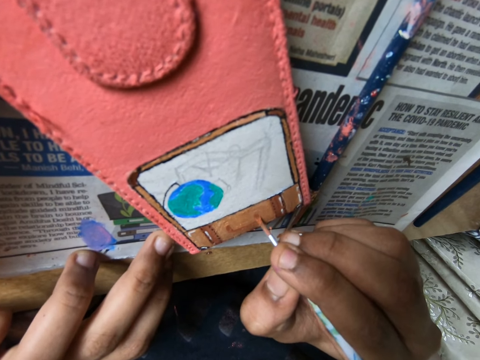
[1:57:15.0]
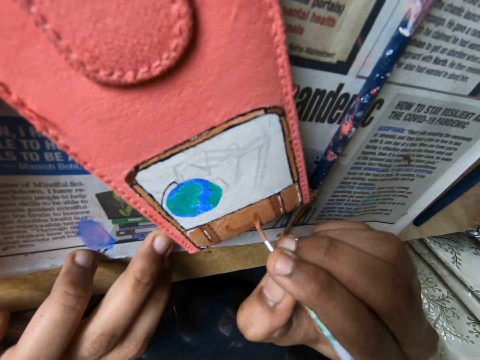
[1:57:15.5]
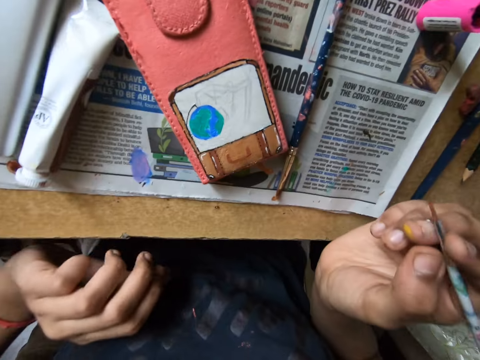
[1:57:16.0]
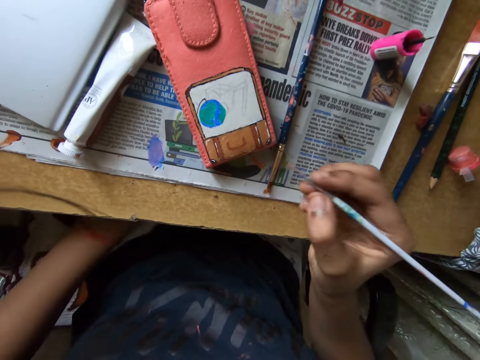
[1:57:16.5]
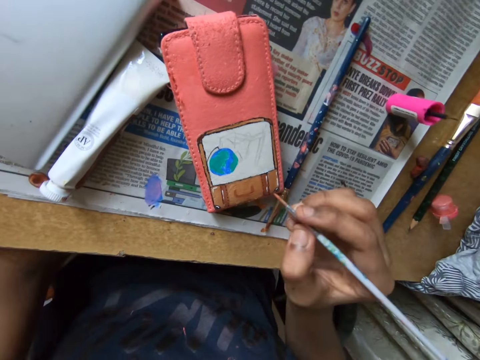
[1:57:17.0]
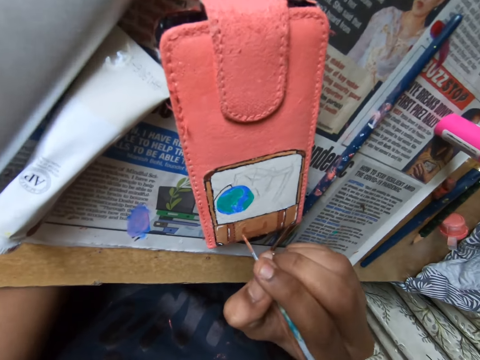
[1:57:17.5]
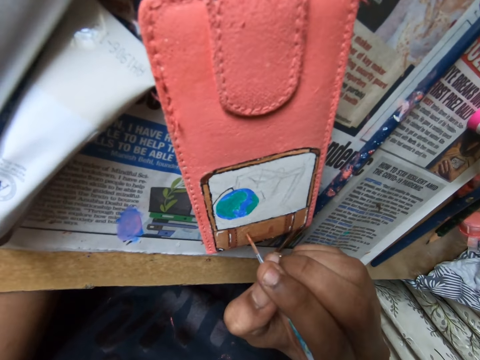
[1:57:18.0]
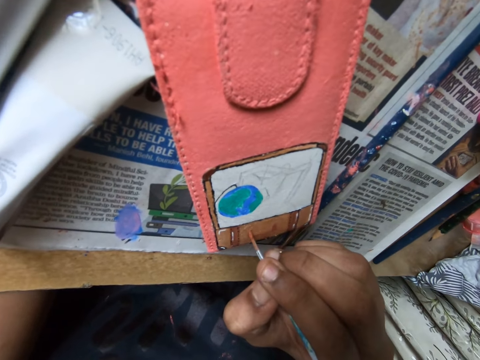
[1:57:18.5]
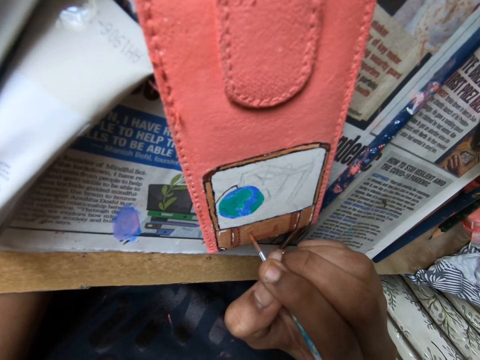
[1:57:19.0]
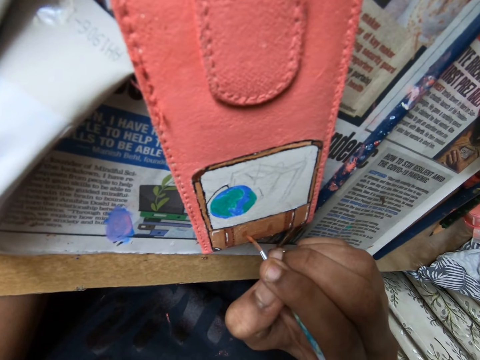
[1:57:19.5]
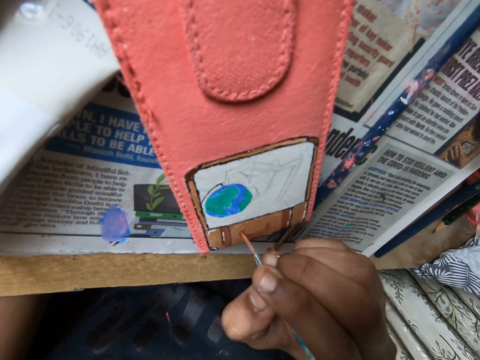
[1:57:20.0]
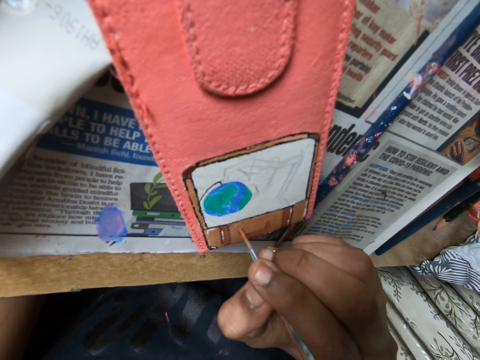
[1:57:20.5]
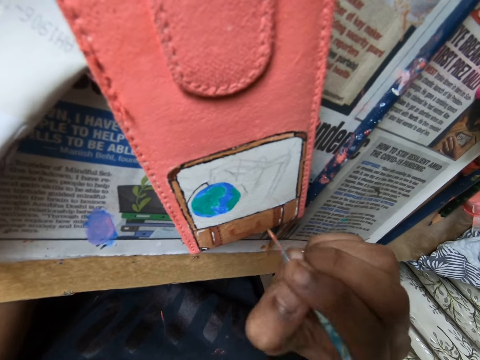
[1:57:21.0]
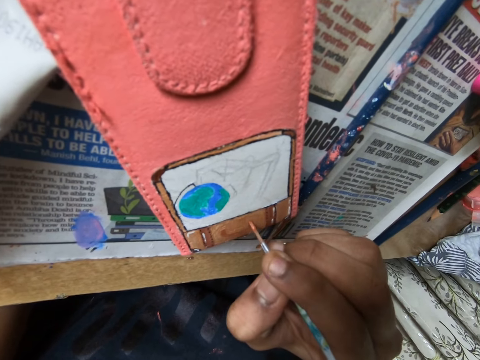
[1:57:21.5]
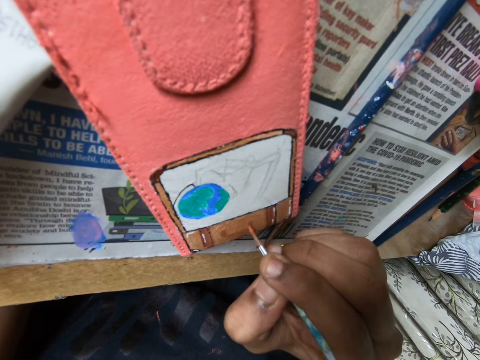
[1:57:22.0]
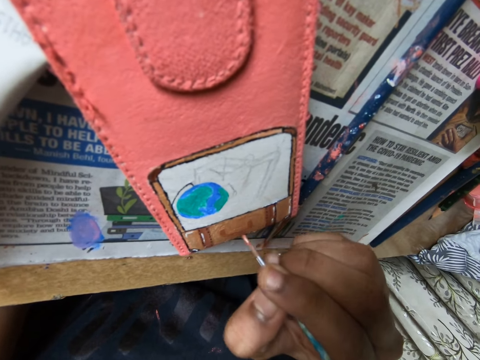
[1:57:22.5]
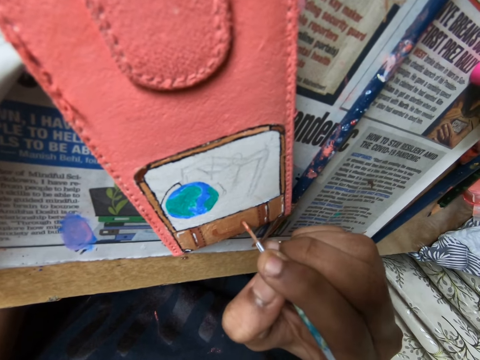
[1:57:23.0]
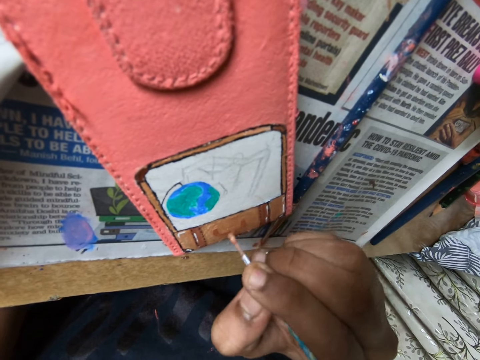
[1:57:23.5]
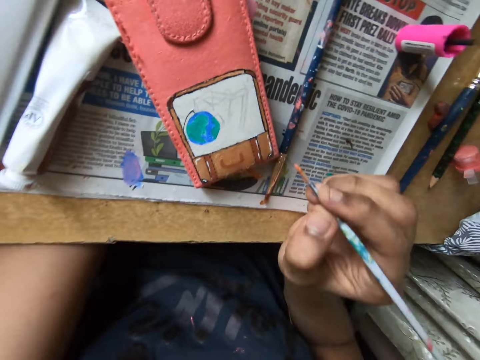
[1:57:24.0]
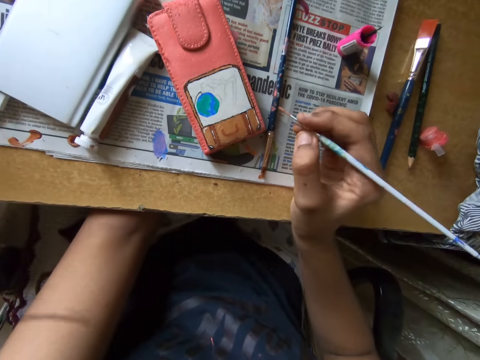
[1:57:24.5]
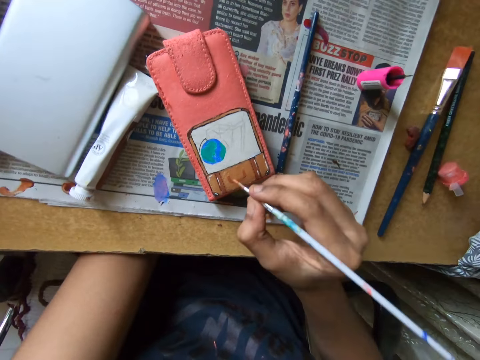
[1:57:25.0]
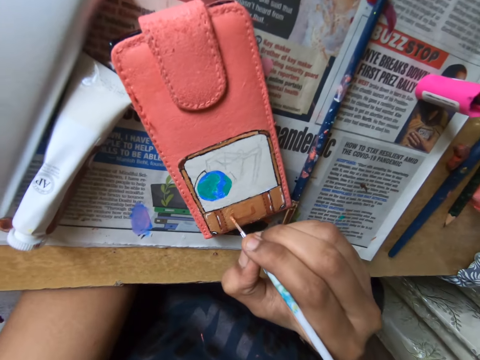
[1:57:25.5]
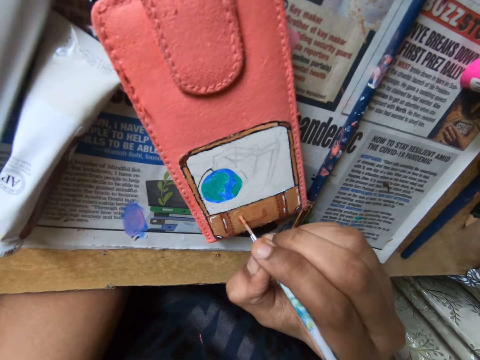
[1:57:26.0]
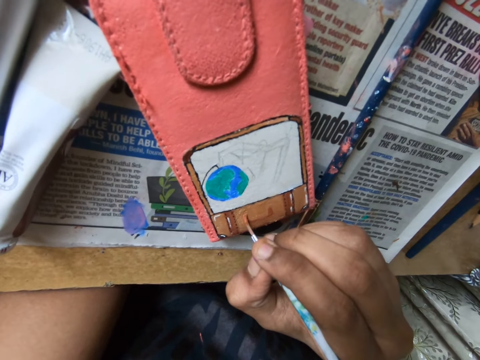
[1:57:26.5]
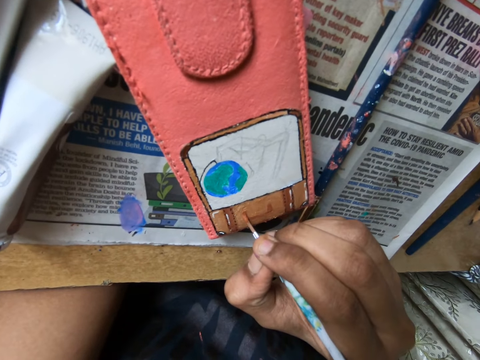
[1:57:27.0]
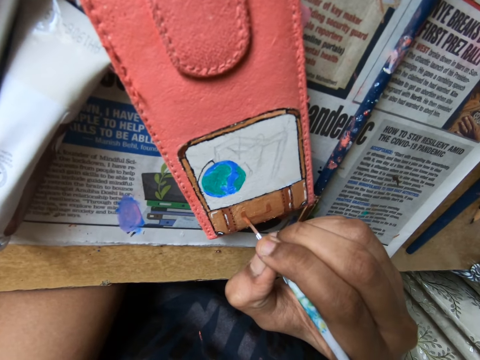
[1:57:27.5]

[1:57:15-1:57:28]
The camera wearer moves the hand. They paint on the wall. They look at the wallet. They paint on the wallet.

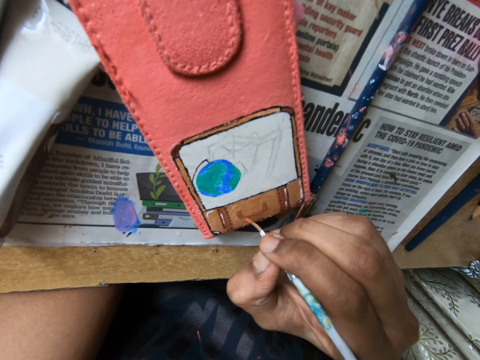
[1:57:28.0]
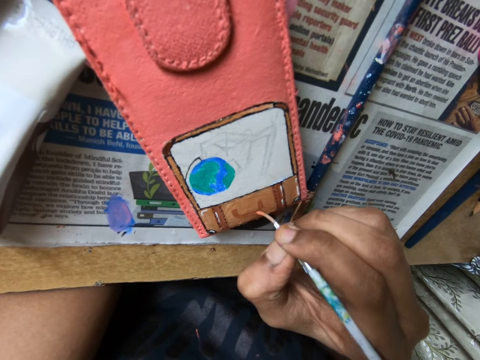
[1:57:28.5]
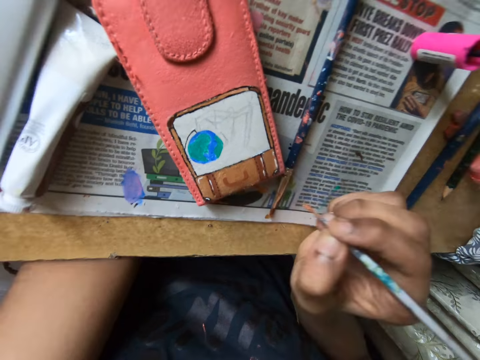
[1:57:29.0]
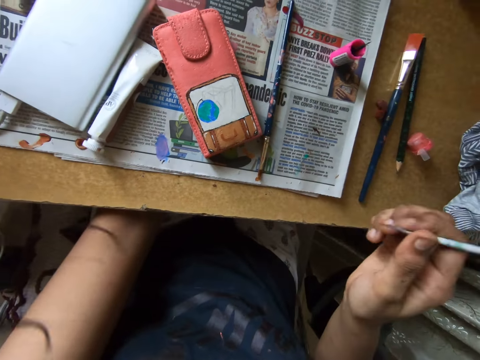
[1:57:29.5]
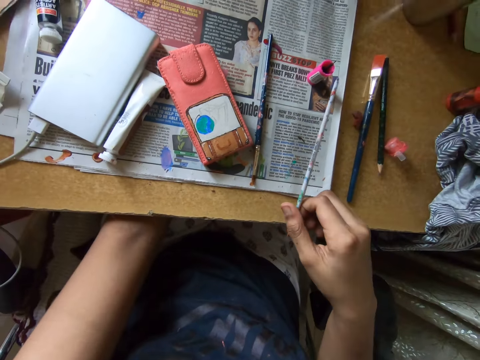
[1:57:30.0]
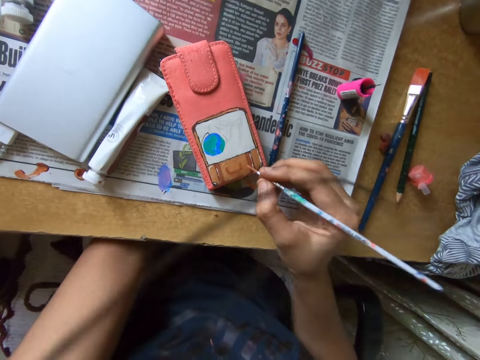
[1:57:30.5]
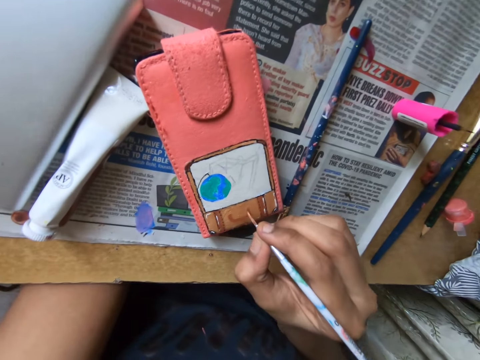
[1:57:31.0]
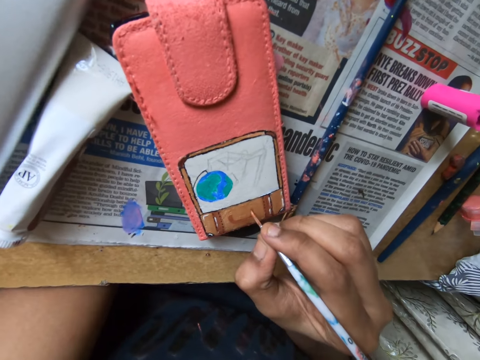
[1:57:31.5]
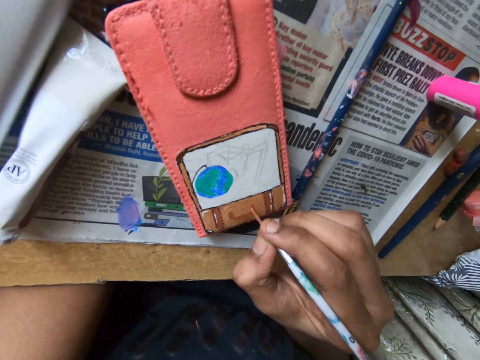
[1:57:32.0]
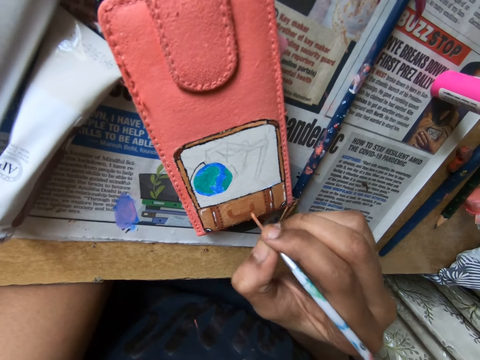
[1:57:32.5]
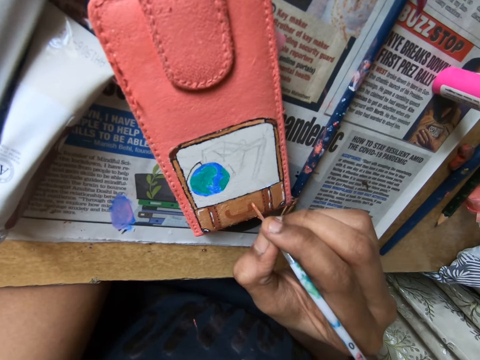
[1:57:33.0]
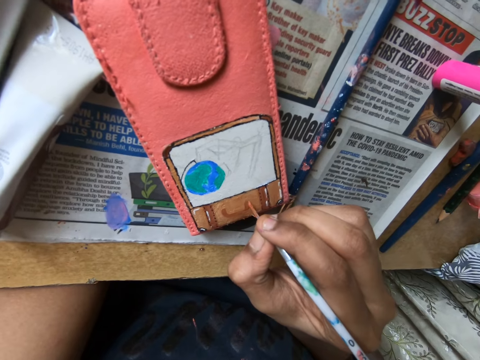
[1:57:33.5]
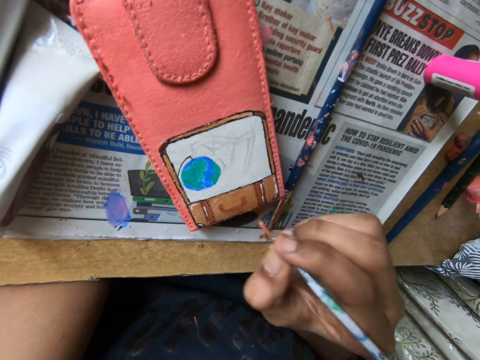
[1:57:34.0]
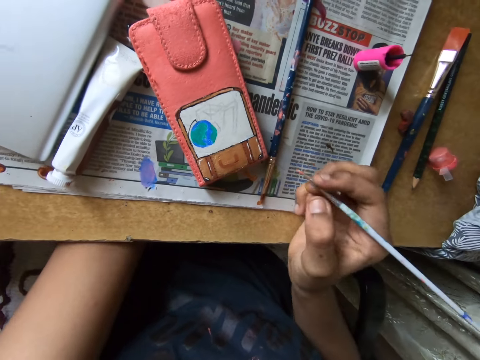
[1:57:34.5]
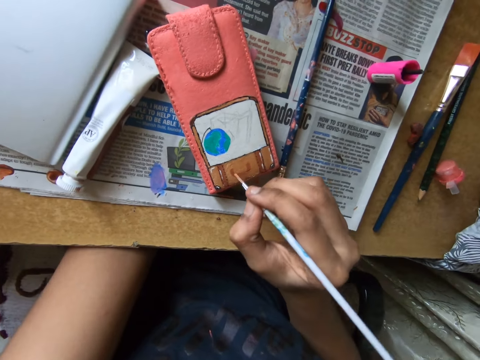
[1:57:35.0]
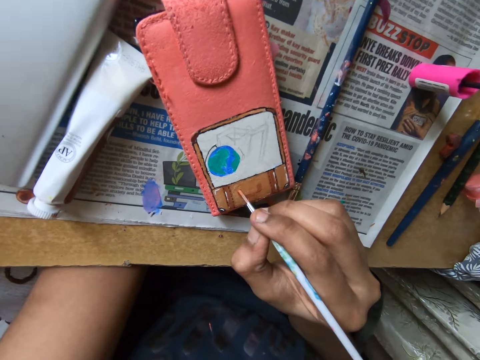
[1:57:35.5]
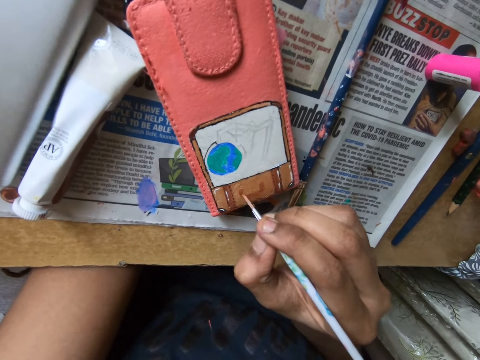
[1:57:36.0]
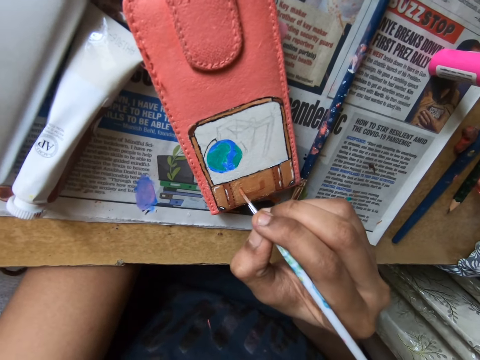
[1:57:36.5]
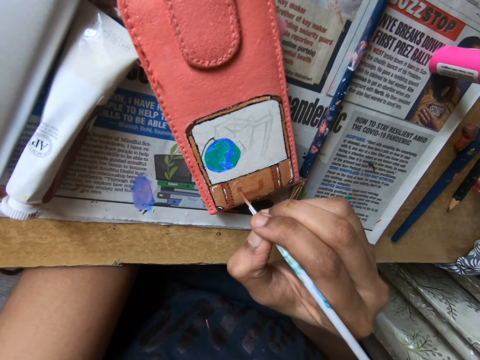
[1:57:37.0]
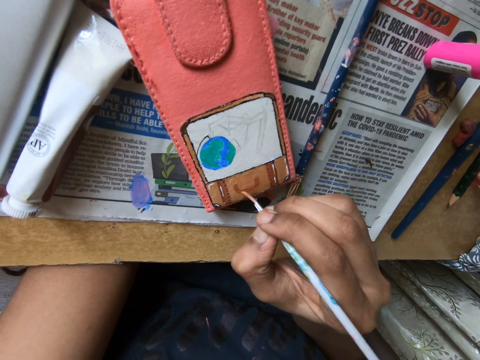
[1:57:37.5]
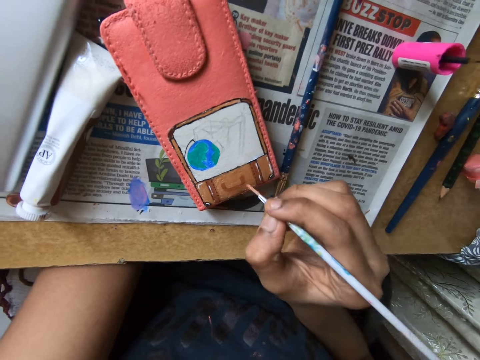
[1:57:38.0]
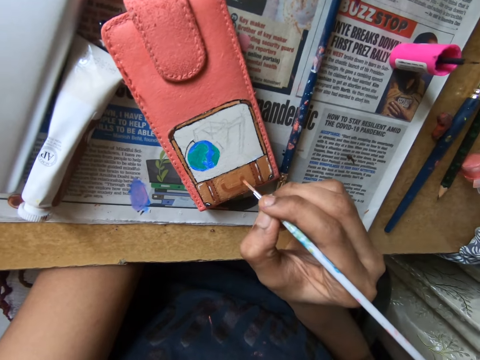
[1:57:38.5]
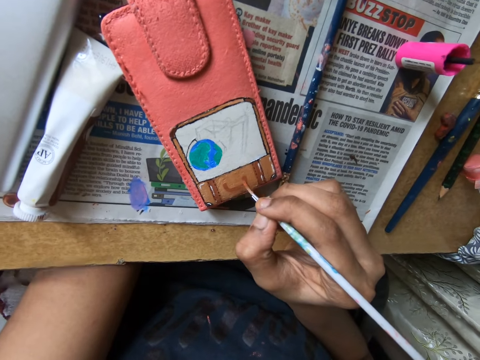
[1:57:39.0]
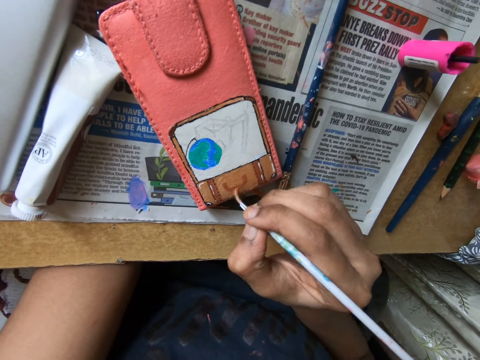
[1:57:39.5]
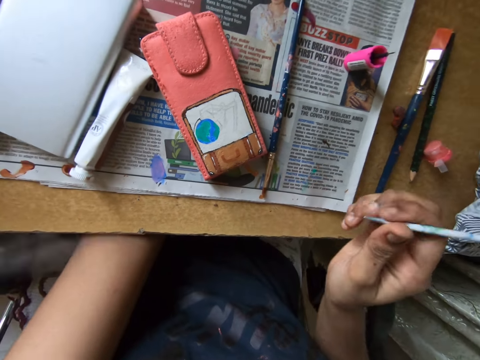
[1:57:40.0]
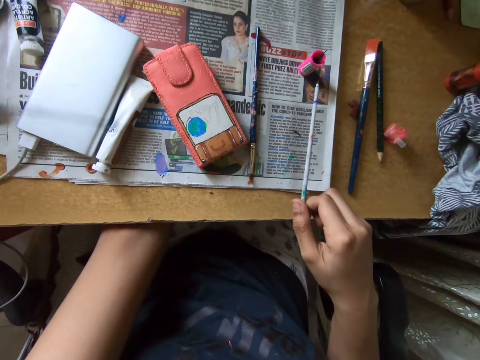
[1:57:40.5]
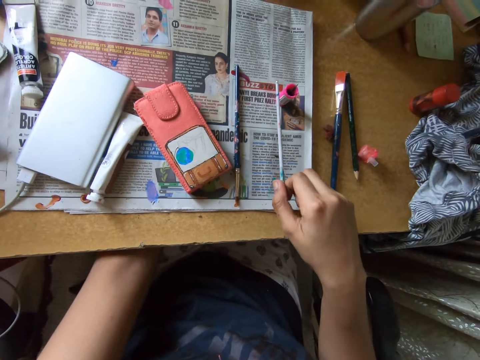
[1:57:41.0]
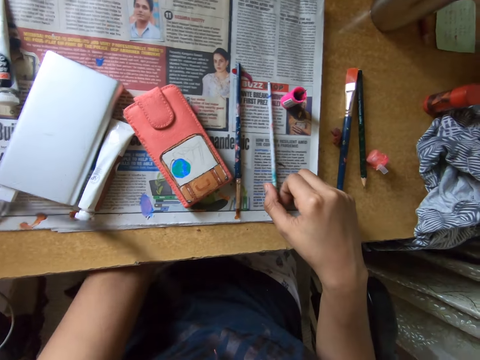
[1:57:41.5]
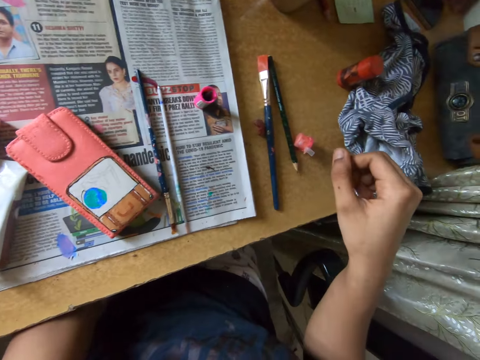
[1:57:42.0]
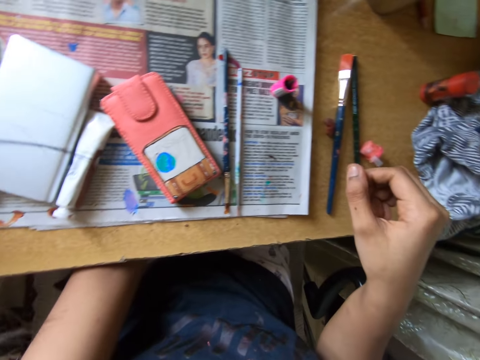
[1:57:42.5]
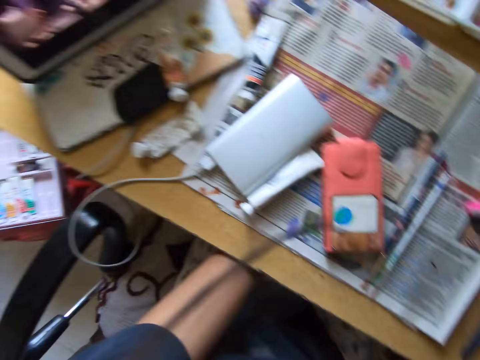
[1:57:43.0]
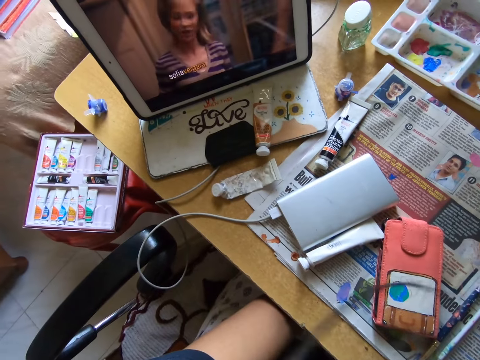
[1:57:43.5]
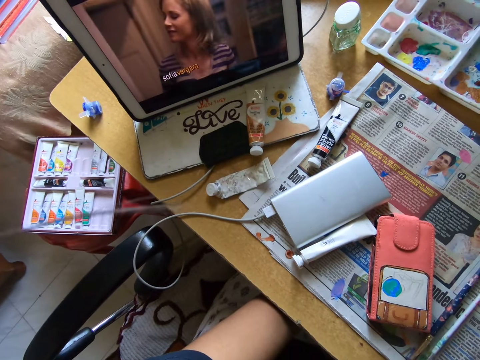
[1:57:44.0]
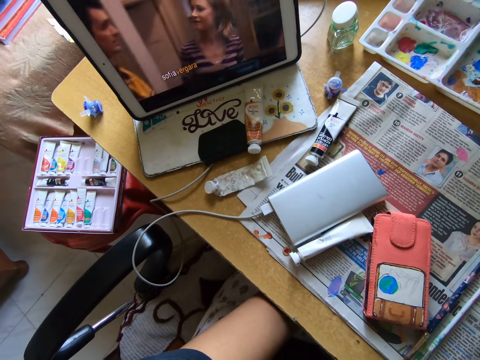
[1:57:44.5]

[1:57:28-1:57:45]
The camera wearer moves the hand. She paints on the wallet. She moves the hand. She paints on the wallet. She drops the paint brush on the table with her right hand. She looks around. She watches a show on the tablet on the table.
